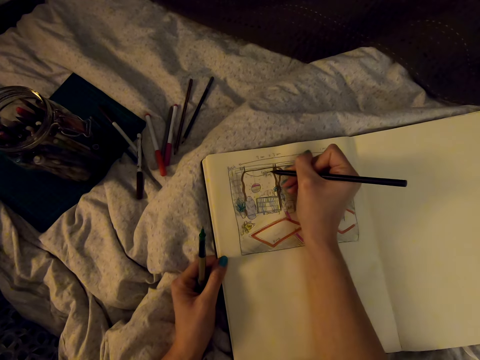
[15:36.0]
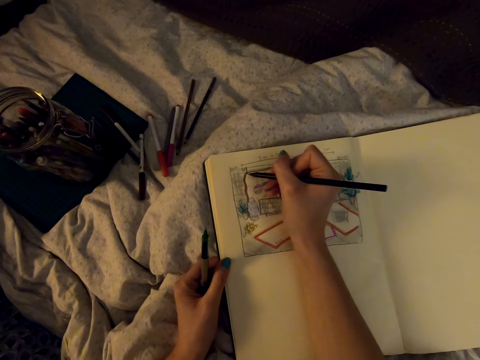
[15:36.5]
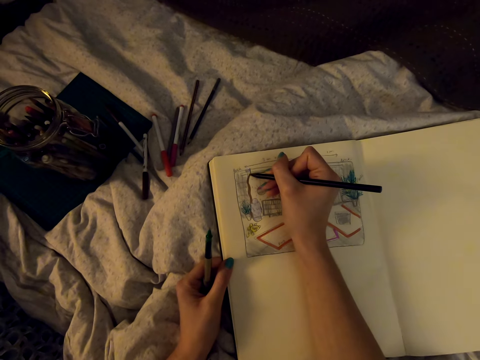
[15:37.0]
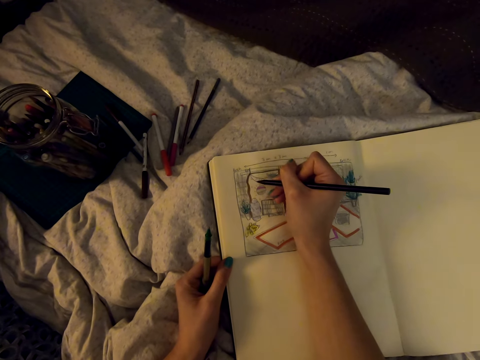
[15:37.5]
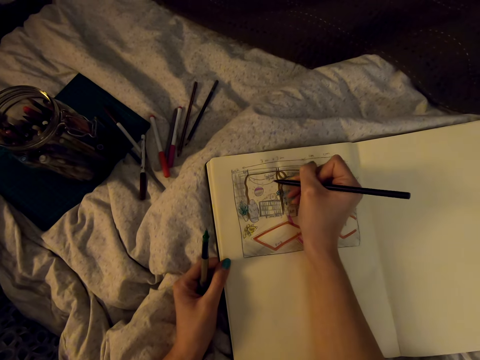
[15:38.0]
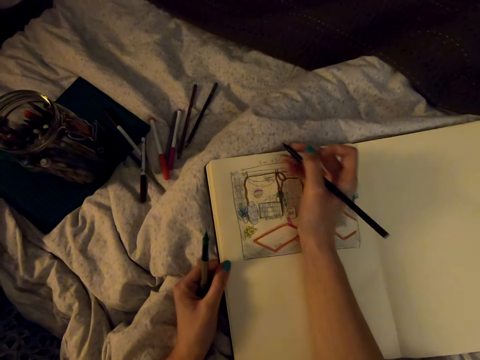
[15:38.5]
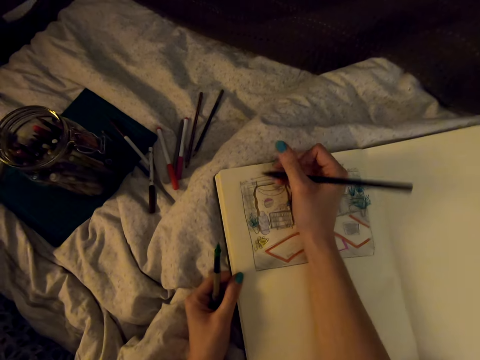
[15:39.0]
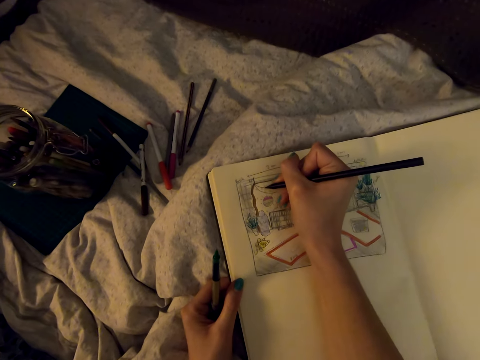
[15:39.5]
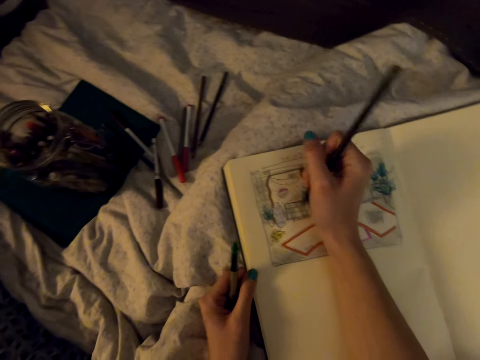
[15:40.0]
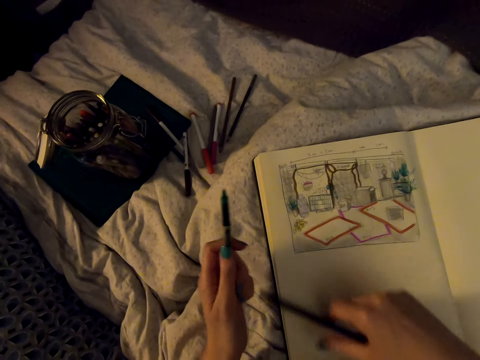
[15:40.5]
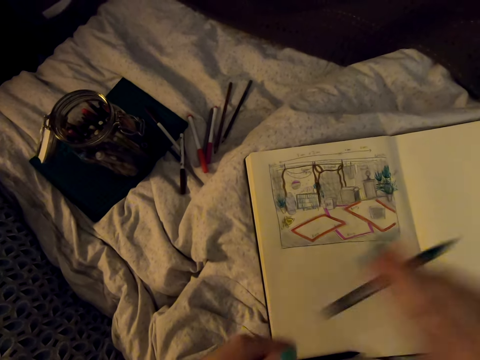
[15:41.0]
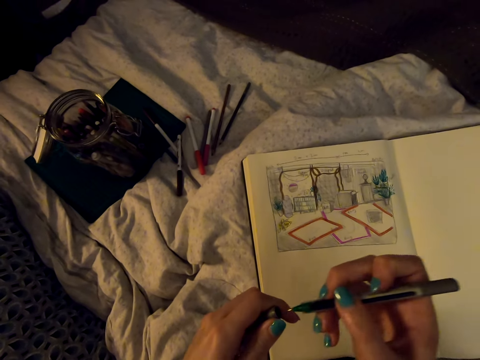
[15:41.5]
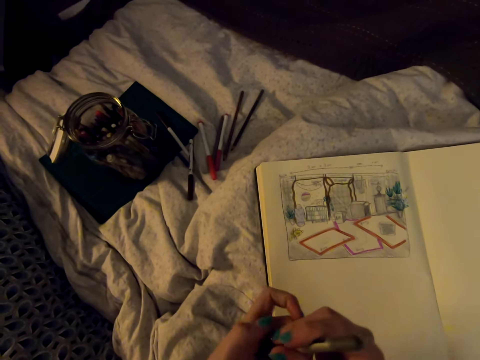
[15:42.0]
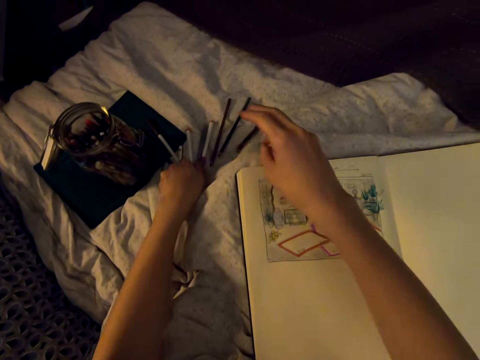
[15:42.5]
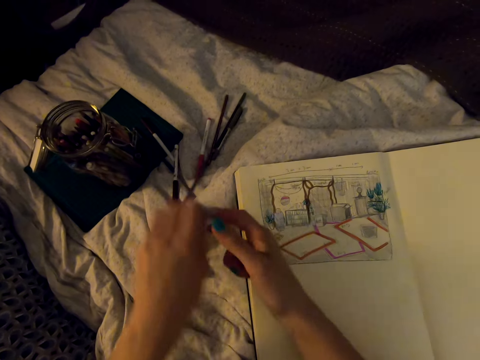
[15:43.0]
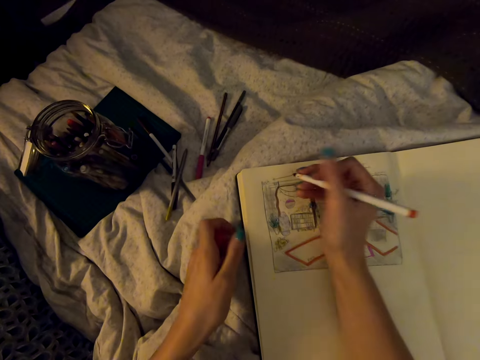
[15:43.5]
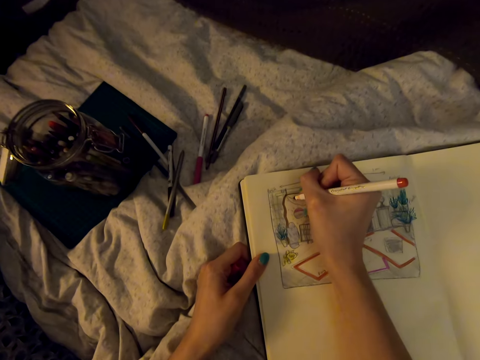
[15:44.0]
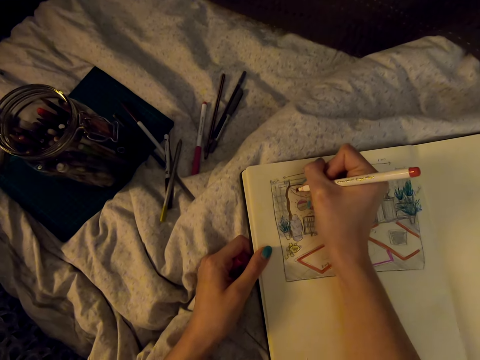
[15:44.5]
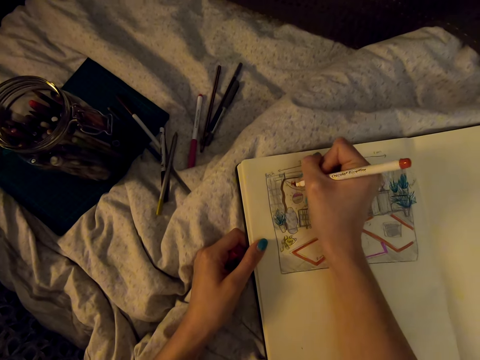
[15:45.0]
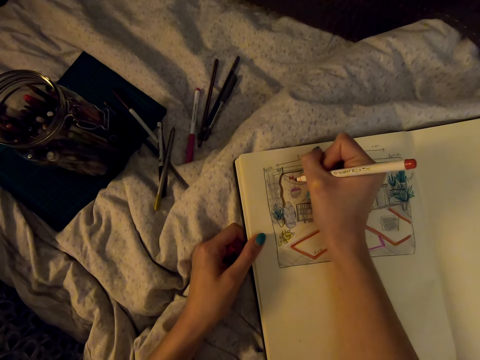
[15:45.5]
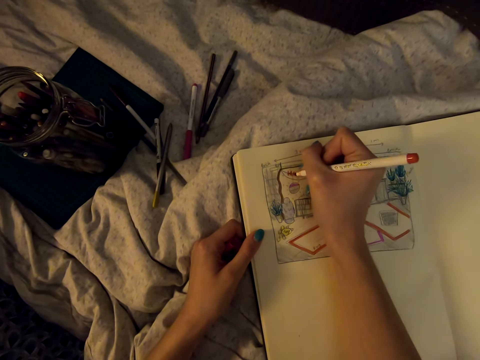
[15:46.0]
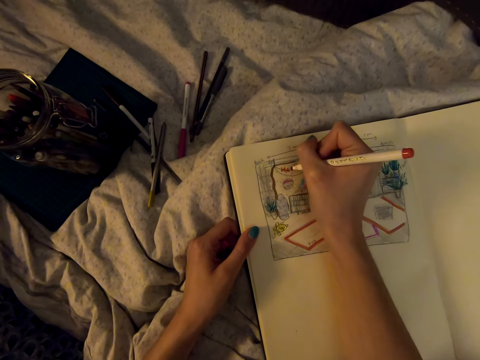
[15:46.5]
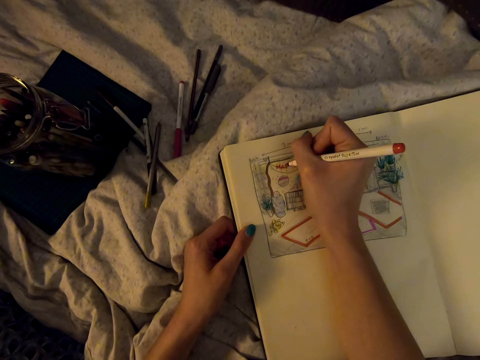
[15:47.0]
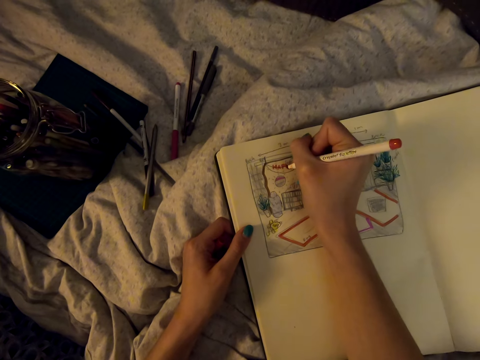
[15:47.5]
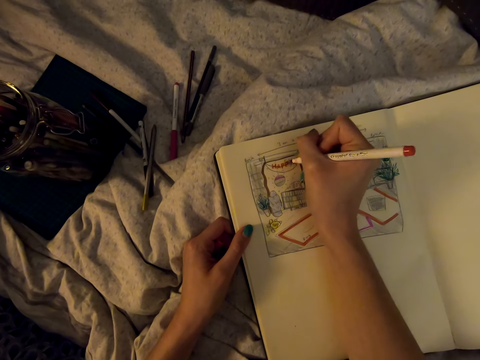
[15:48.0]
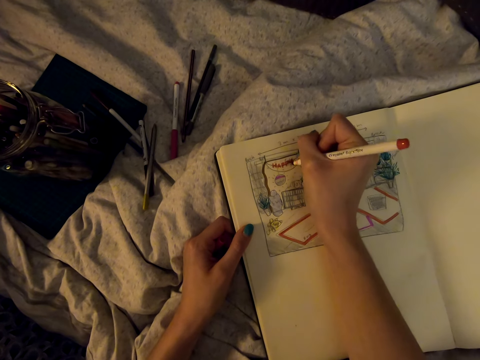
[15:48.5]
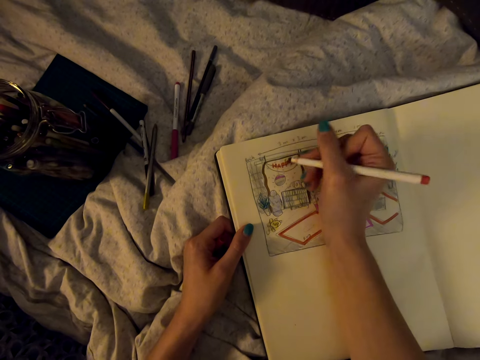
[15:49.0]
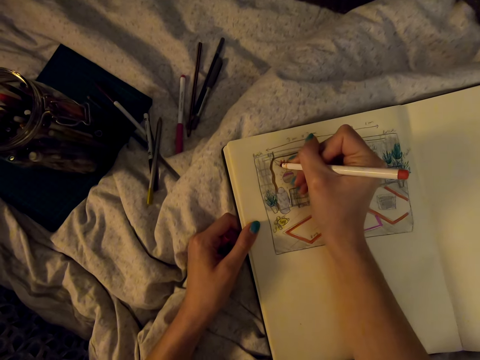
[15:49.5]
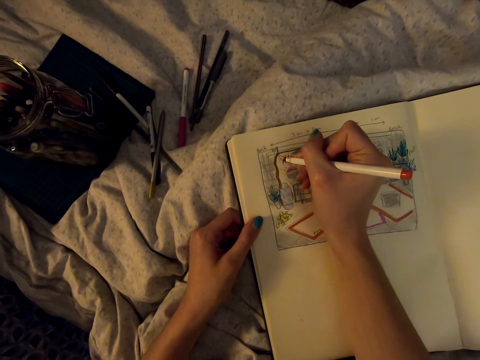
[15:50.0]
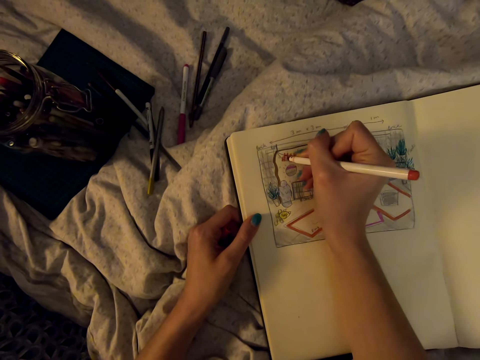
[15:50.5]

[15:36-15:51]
The camera wearer puts the pencil down. They put the cap on the marker pen. They pick up a red marker pen and put the marker pen down. They remove the cap on the marker pen. They draw on the book with the marker pen. They write with the marker pen.

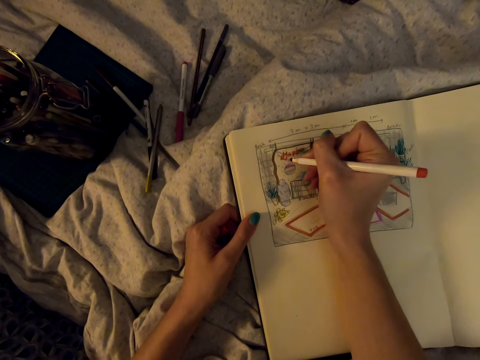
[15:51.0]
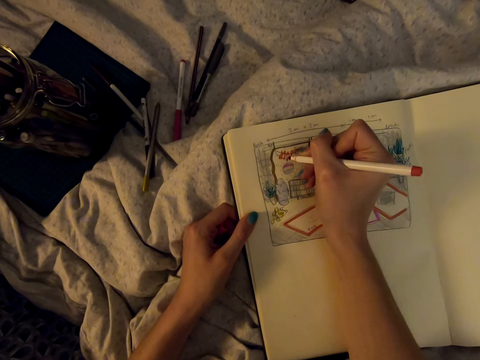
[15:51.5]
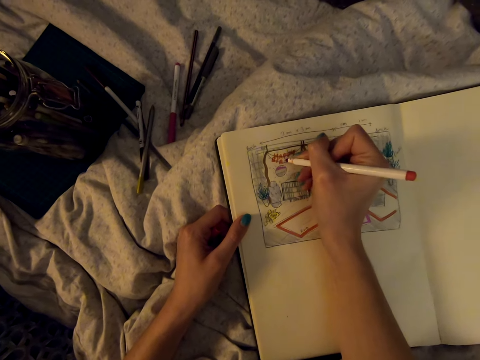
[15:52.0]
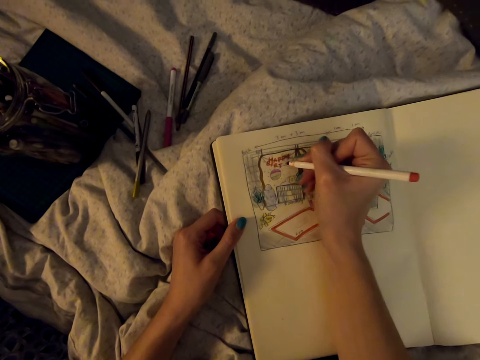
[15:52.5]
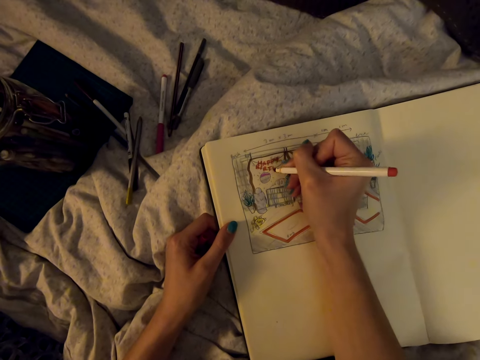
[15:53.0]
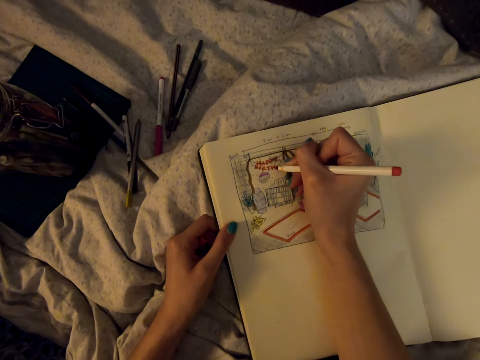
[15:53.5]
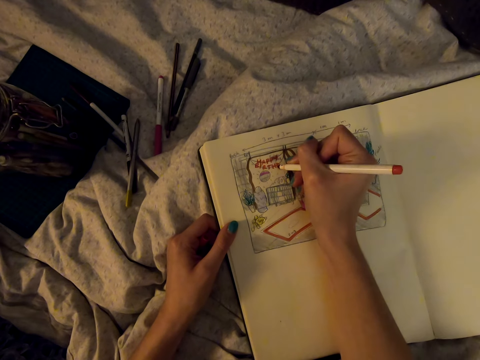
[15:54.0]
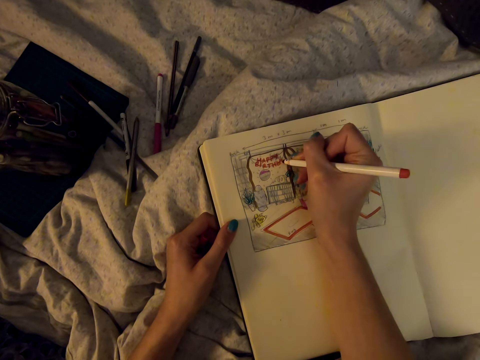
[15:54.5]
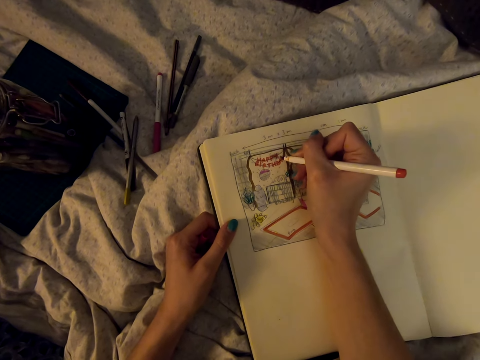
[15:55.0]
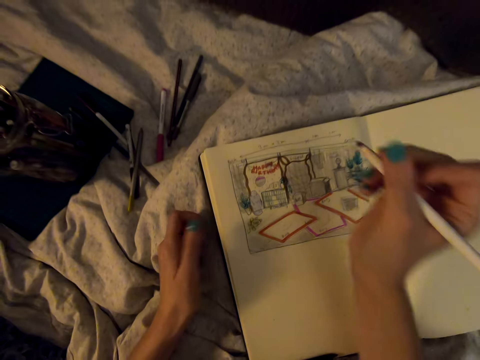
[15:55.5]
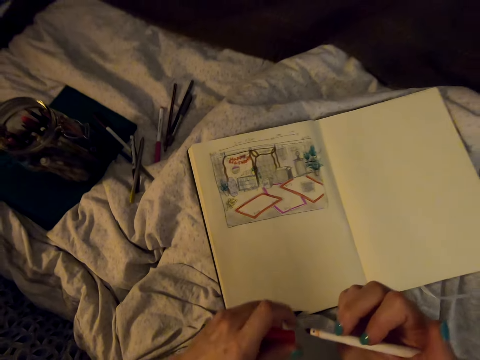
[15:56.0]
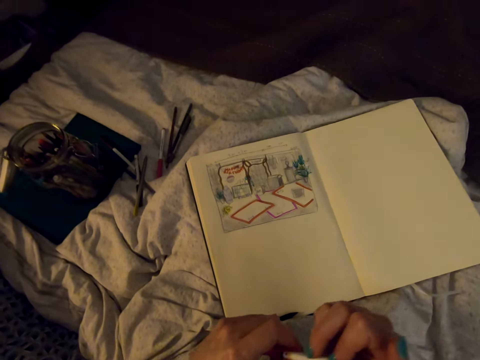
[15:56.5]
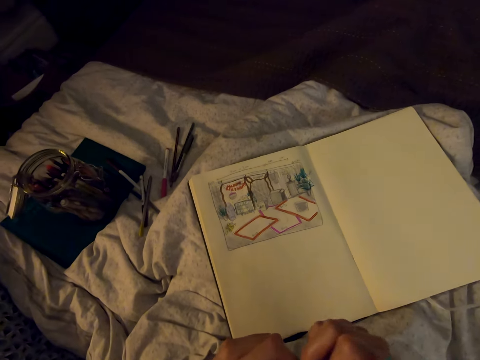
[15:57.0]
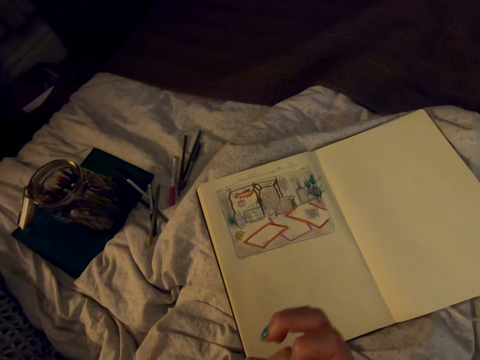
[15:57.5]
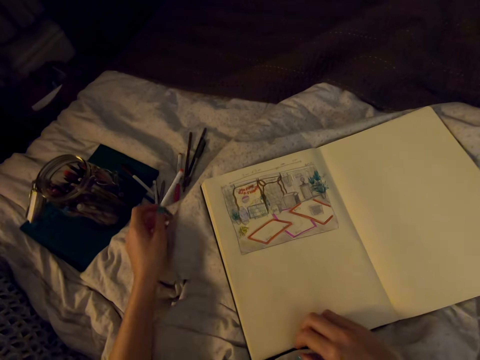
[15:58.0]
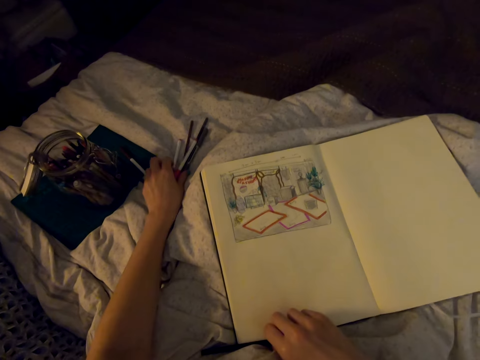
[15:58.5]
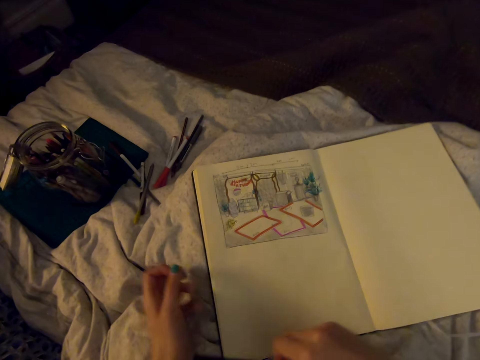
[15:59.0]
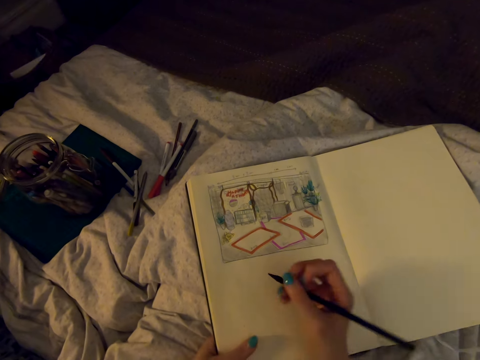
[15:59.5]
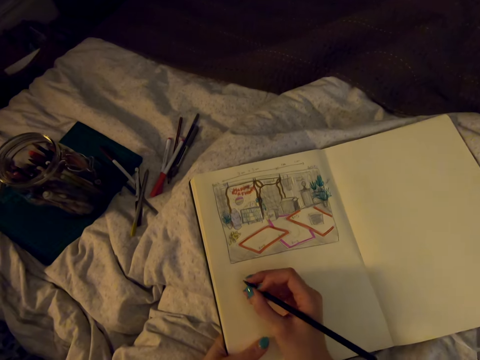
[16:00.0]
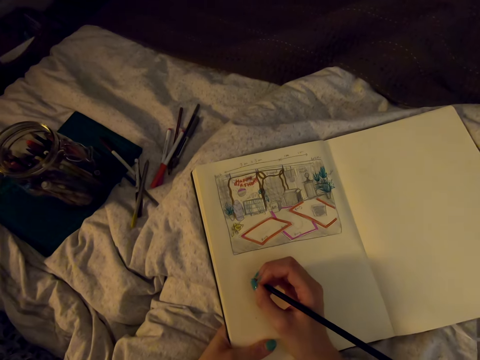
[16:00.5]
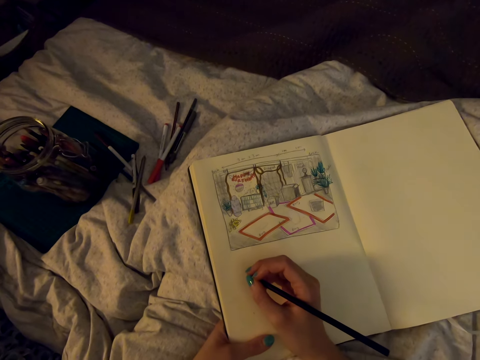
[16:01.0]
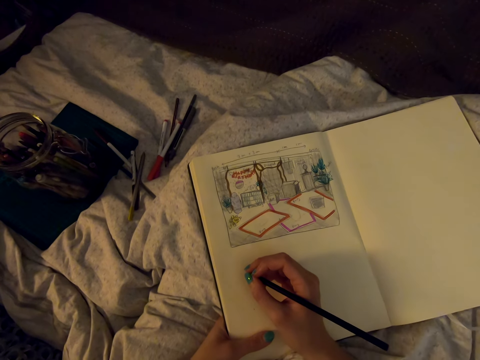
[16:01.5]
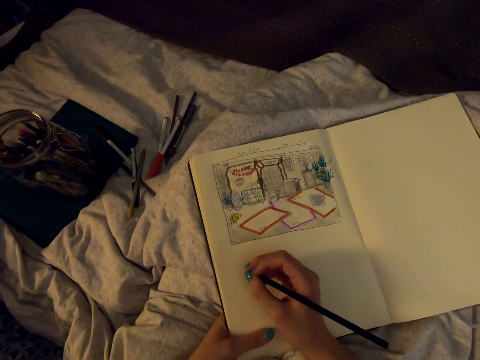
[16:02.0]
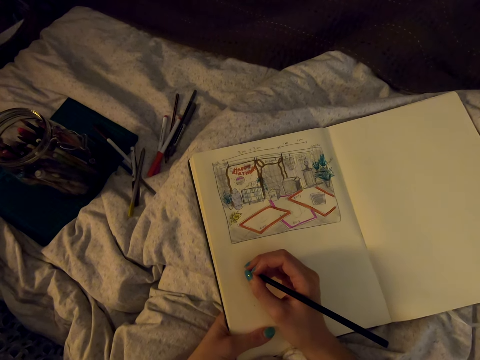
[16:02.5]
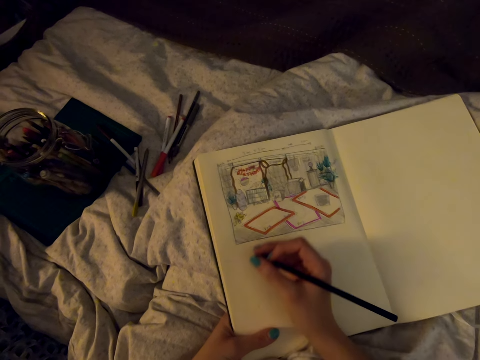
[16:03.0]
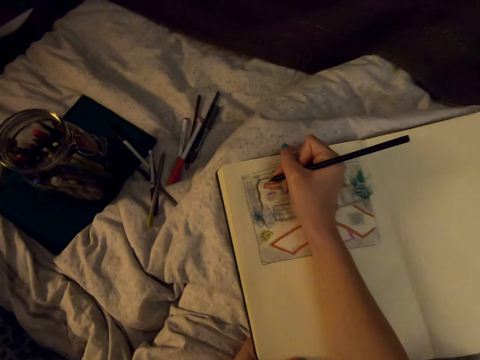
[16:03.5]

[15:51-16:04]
The camera wearer puts the cap on the marker pen. They put the marker pen down. They pick up a pencil.
